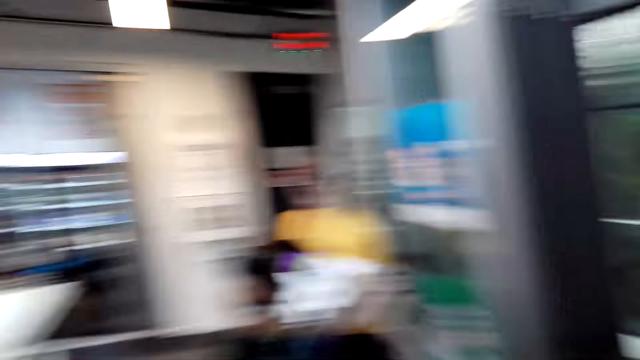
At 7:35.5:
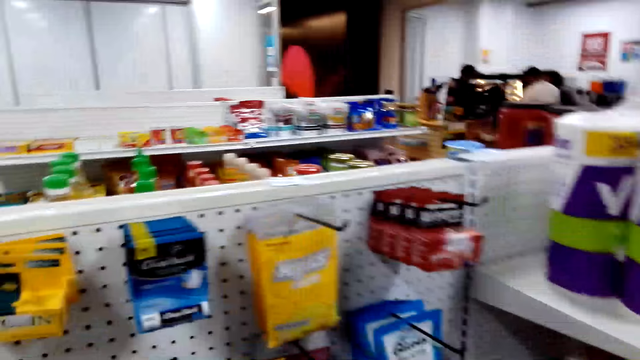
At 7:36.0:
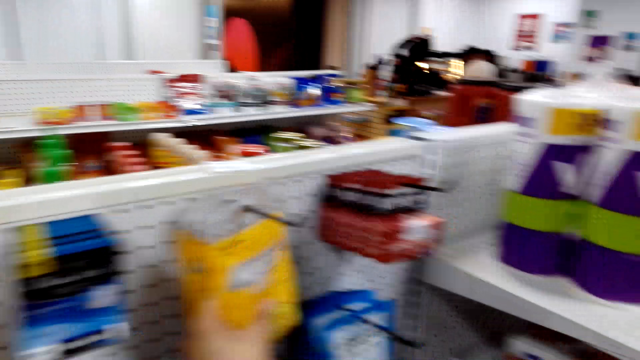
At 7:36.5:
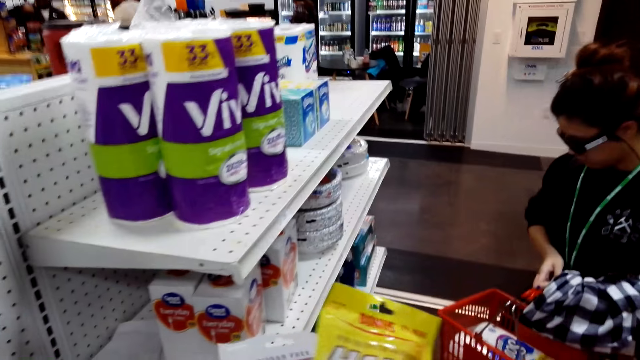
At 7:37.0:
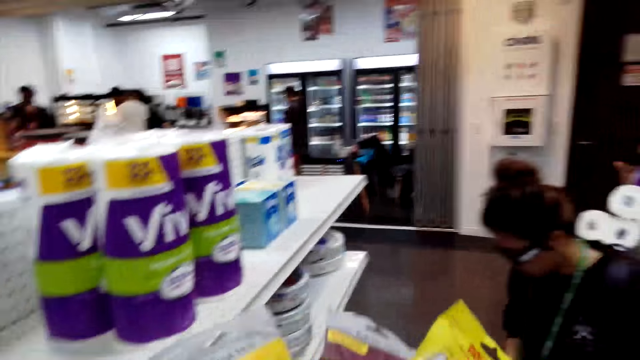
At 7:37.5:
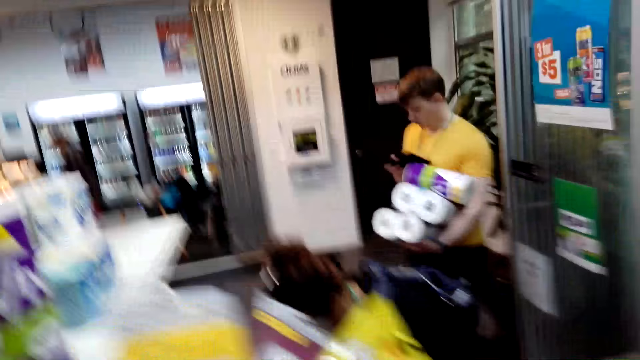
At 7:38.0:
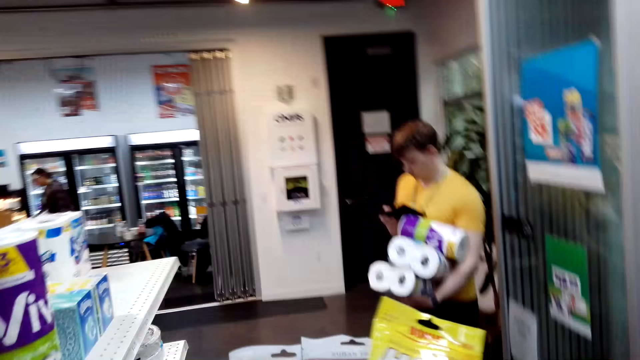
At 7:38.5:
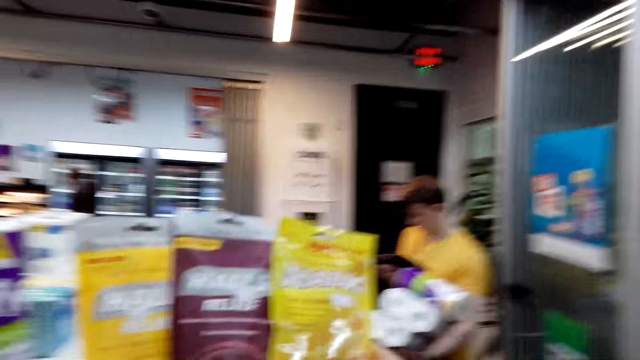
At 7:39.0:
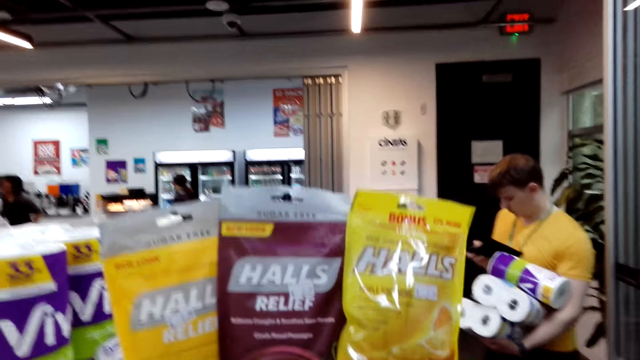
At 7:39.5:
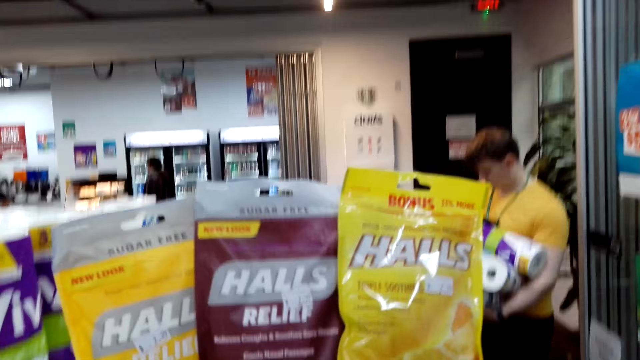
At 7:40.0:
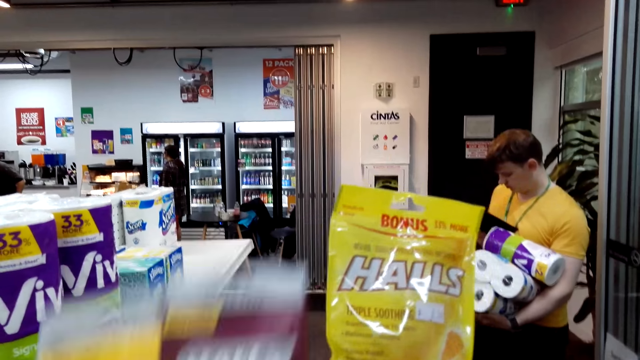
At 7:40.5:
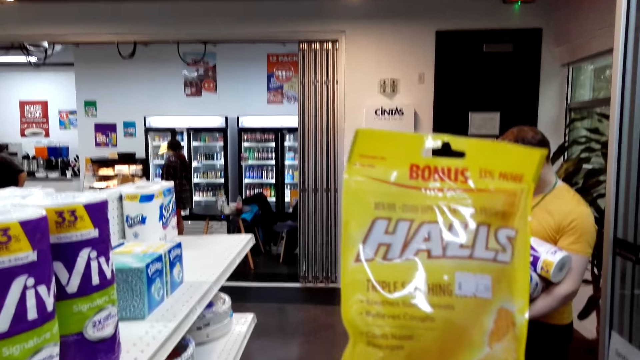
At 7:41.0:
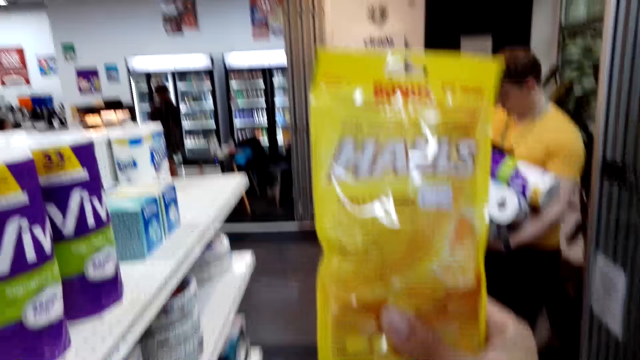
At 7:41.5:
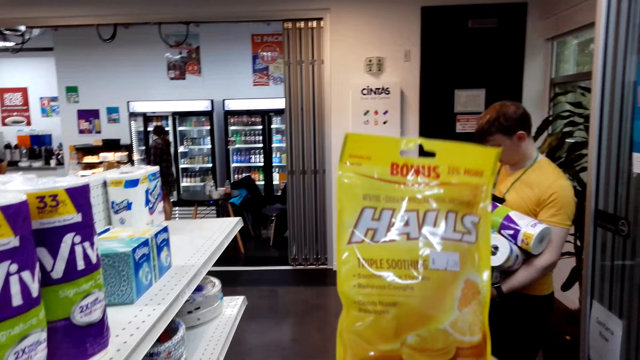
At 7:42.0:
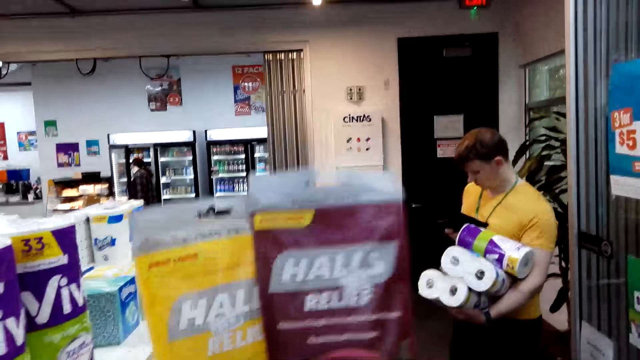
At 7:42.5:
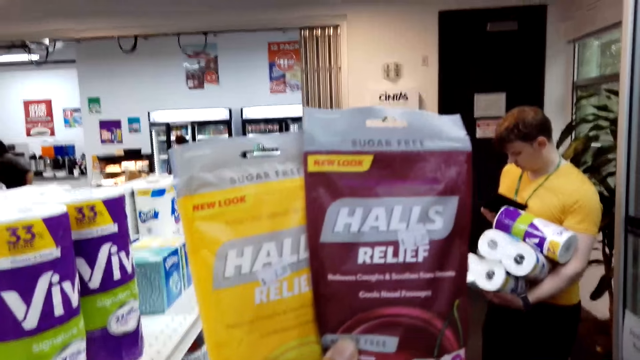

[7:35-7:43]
The camera wearer watches the background.

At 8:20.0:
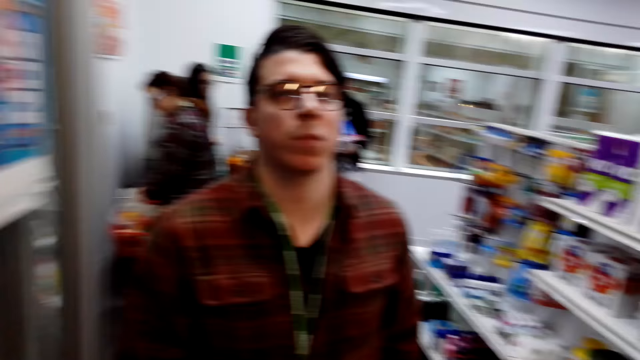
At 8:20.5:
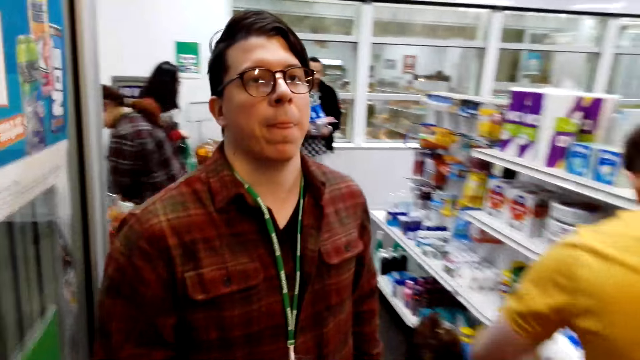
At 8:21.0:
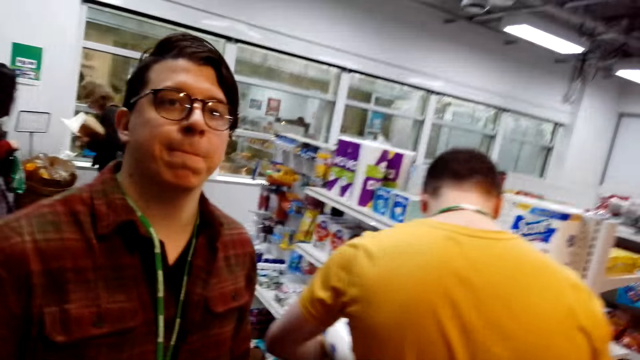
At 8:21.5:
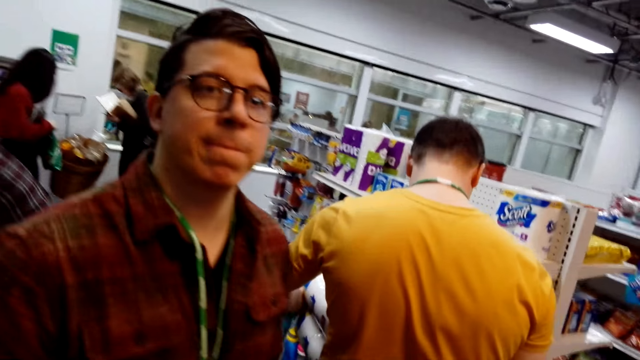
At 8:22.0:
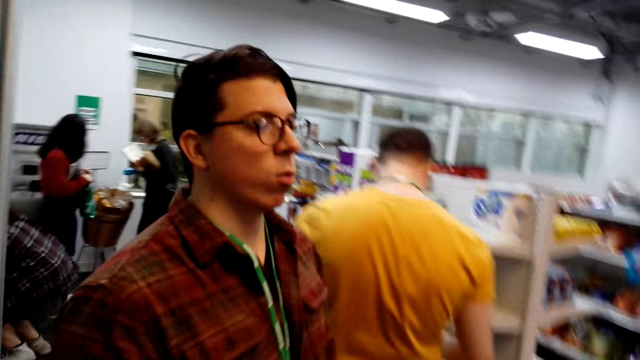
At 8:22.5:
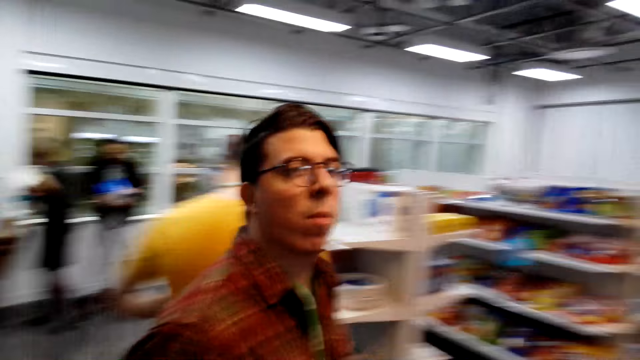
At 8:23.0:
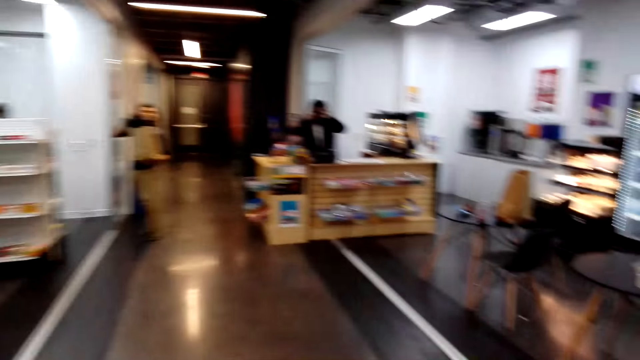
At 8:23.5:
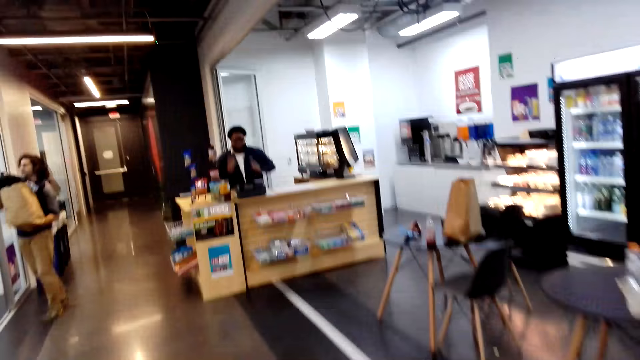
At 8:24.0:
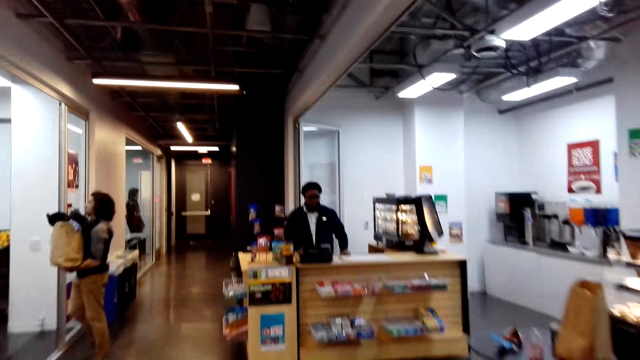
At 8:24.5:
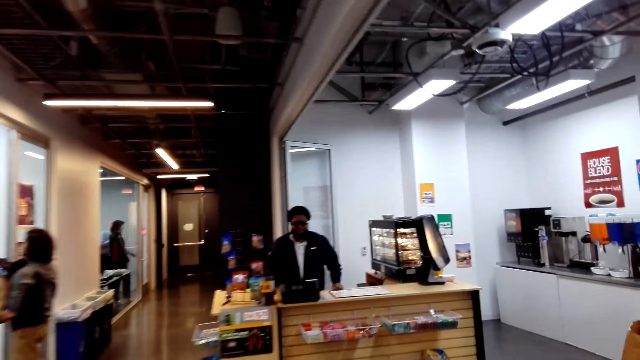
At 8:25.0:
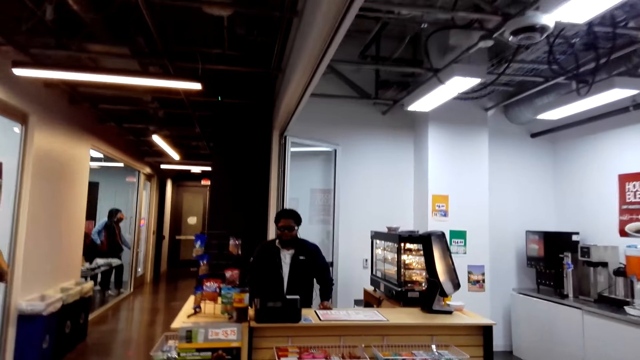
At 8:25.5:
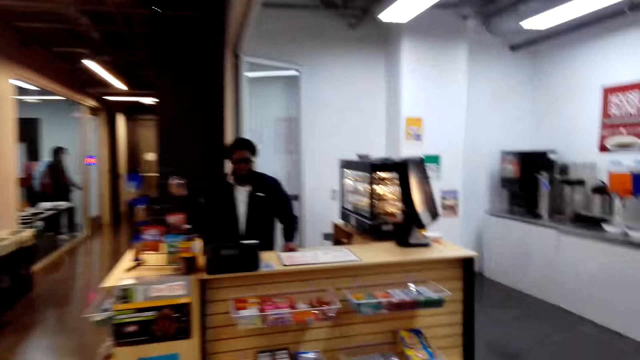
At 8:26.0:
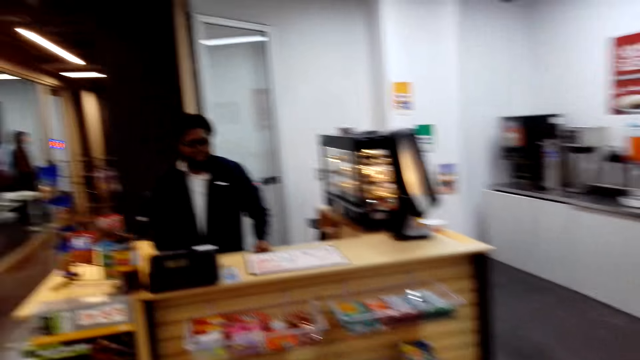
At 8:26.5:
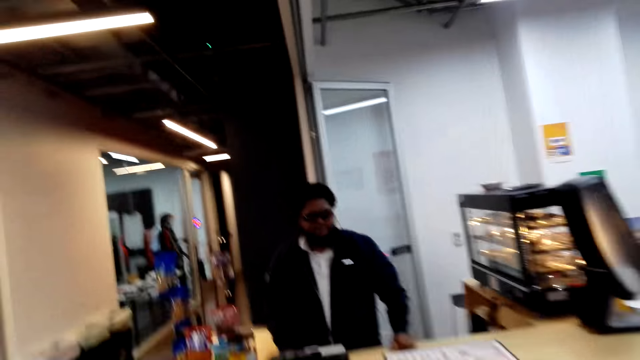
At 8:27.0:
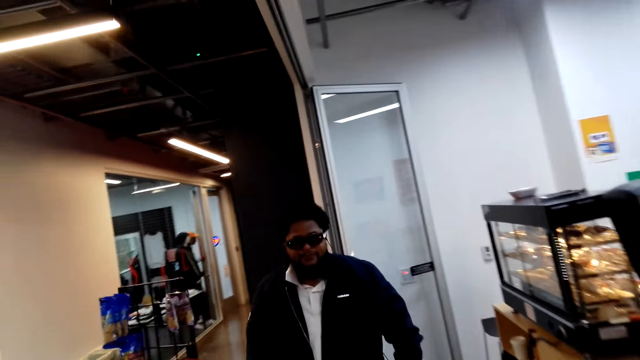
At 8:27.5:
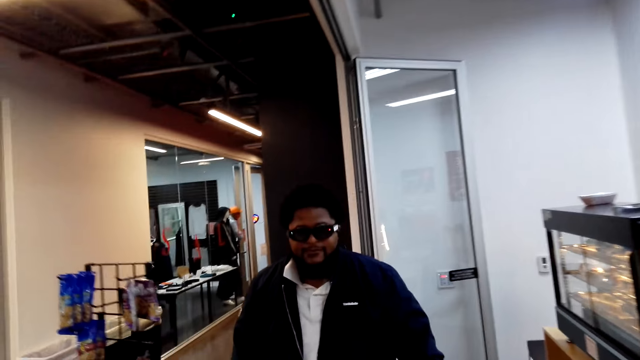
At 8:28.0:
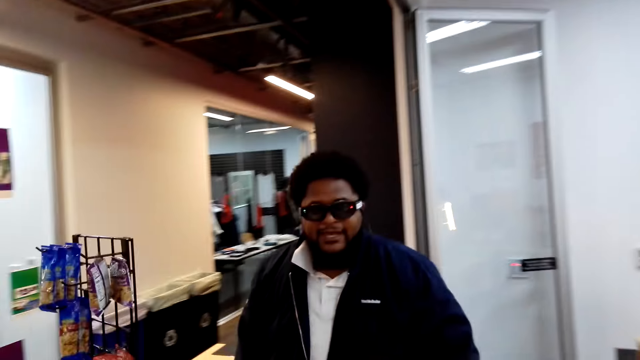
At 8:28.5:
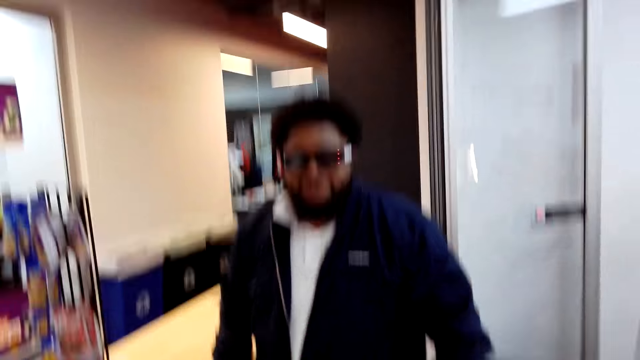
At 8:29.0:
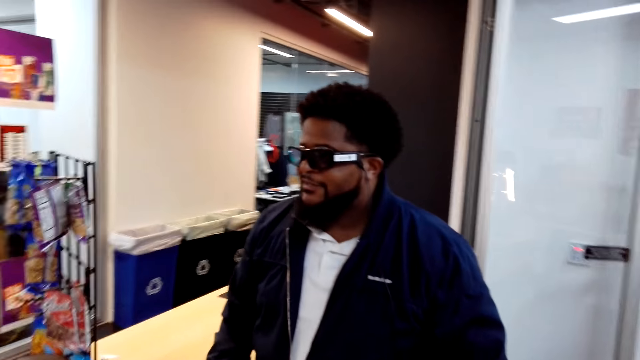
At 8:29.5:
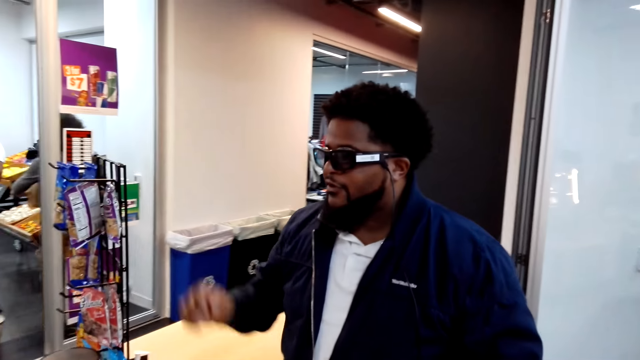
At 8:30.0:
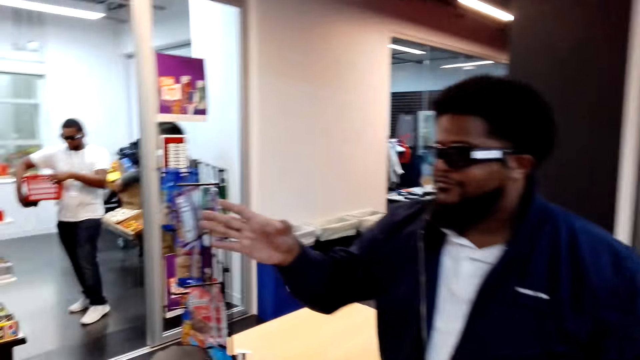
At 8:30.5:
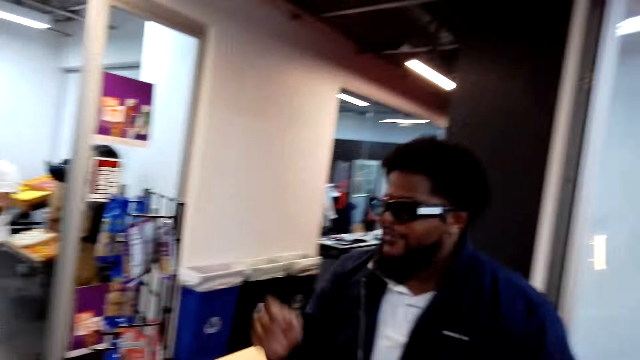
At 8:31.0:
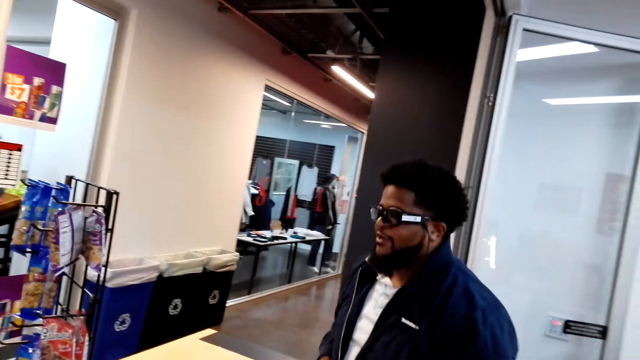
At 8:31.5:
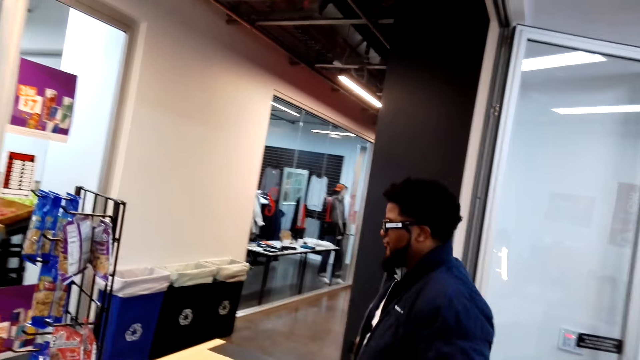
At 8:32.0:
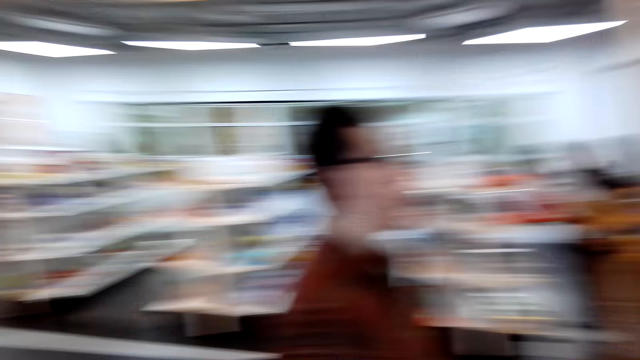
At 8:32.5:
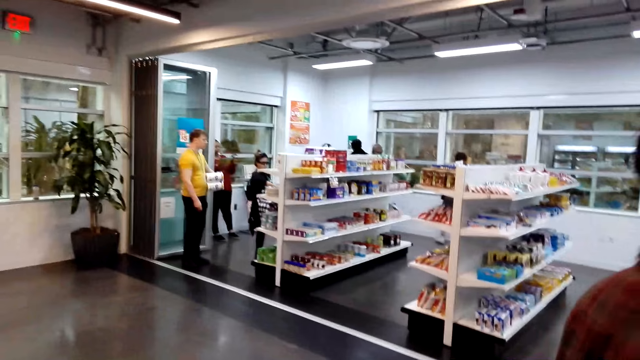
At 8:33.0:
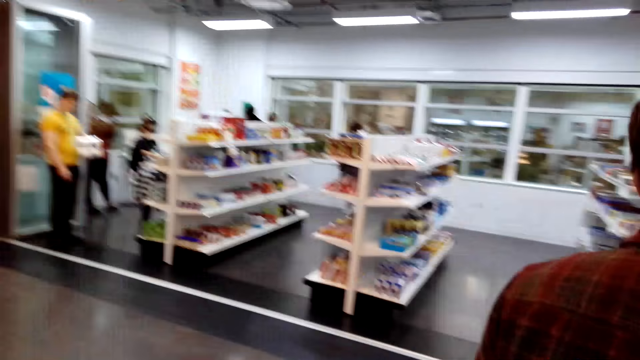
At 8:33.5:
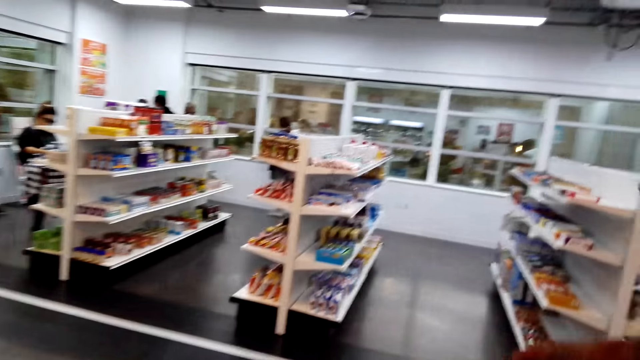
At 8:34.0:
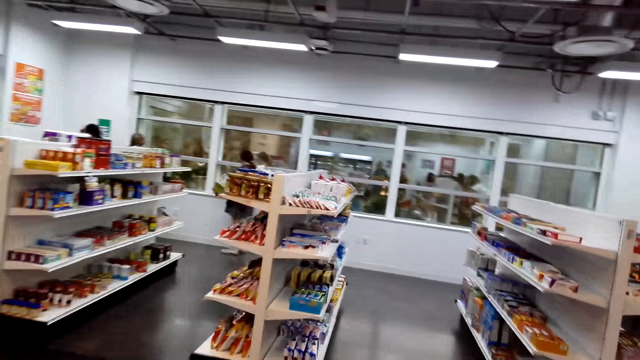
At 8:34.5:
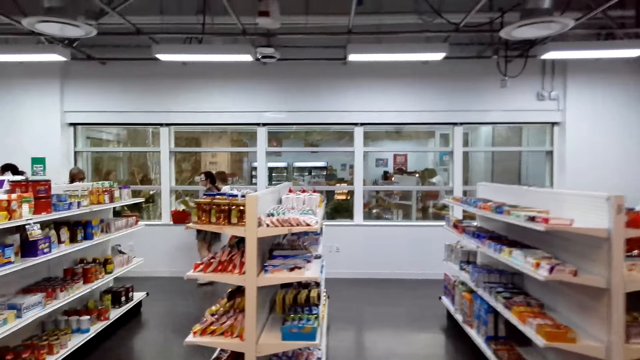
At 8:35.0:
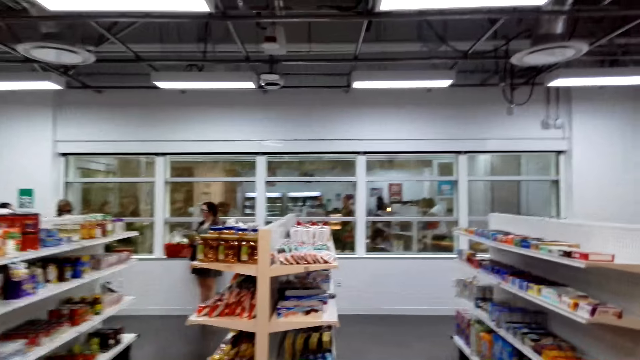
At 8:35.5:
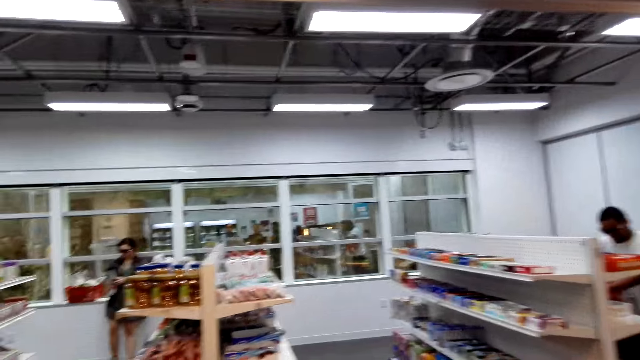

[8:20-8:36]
A man walks. The camera wearer walks. They talk to another man. They watch the background. The other man guides the camera wearer and the first man.
